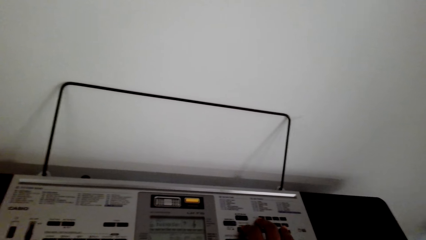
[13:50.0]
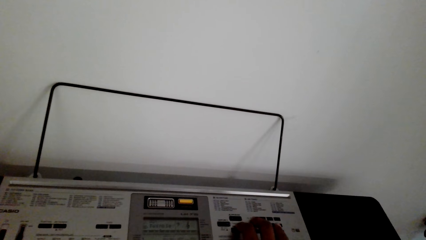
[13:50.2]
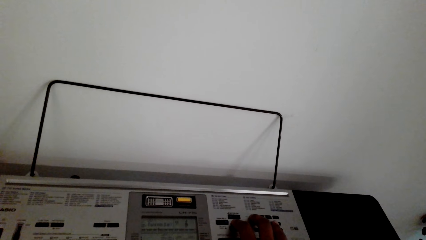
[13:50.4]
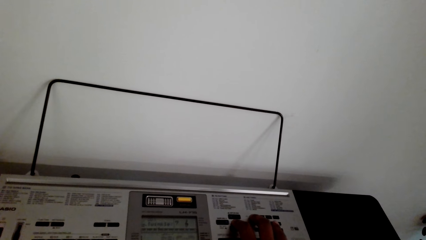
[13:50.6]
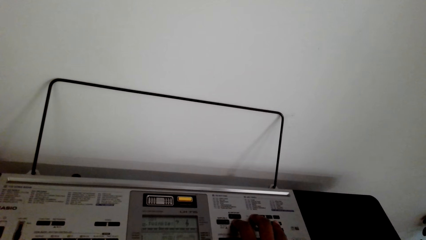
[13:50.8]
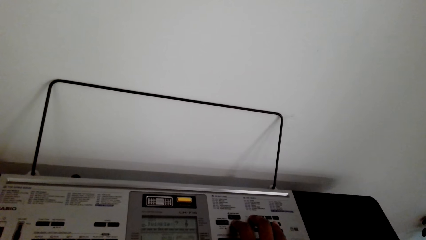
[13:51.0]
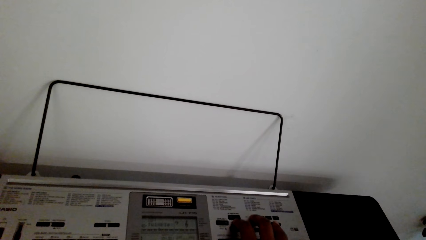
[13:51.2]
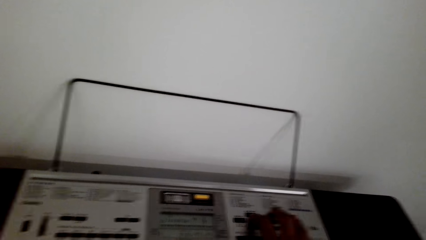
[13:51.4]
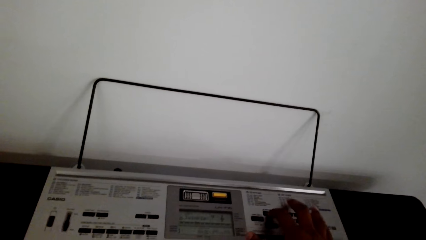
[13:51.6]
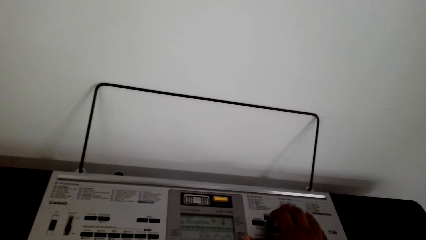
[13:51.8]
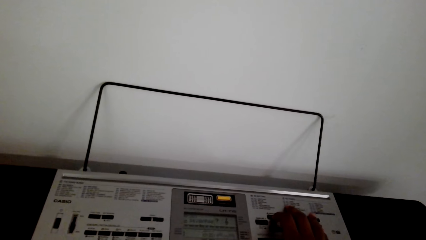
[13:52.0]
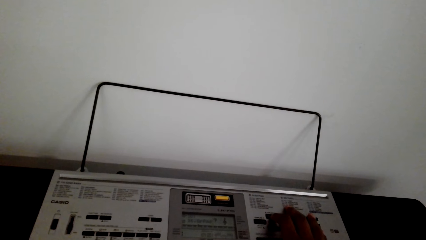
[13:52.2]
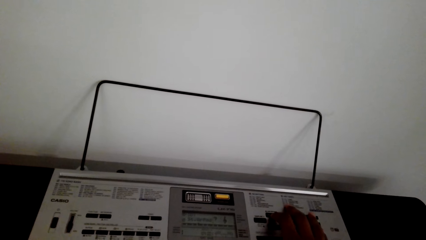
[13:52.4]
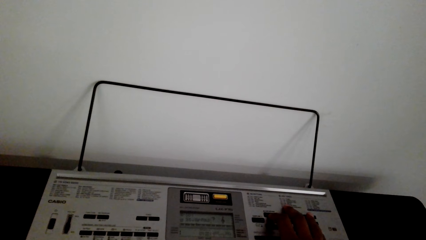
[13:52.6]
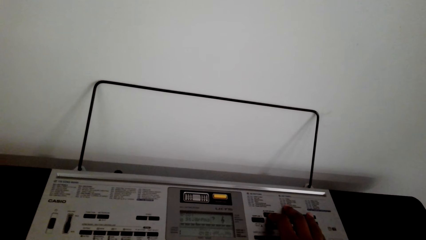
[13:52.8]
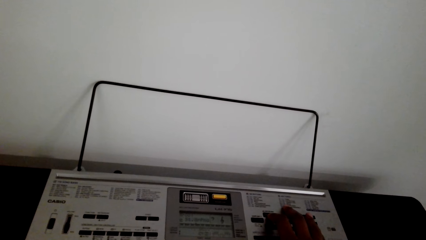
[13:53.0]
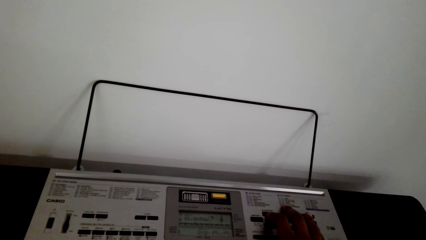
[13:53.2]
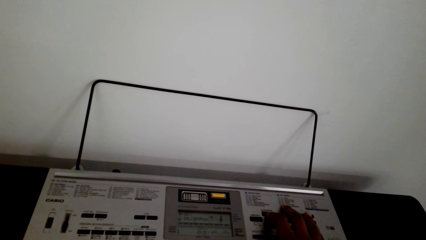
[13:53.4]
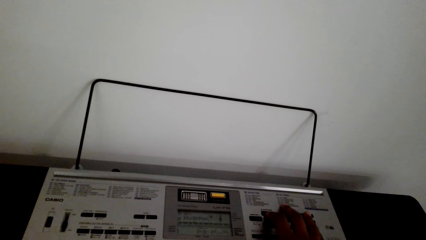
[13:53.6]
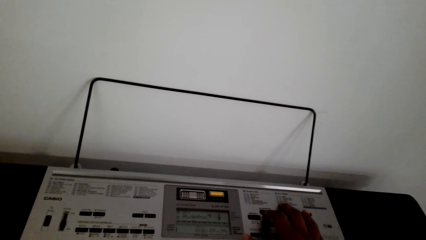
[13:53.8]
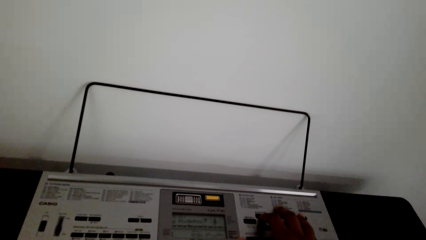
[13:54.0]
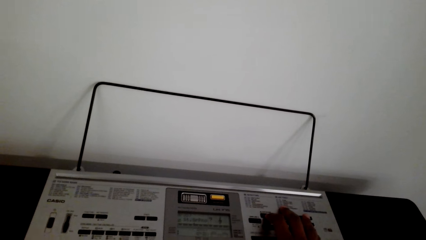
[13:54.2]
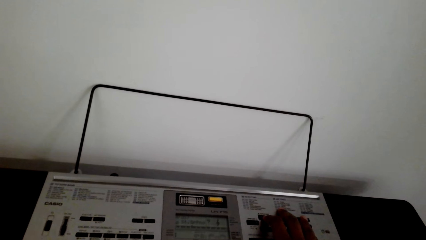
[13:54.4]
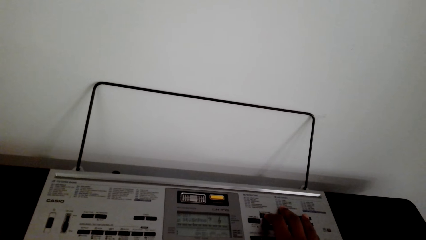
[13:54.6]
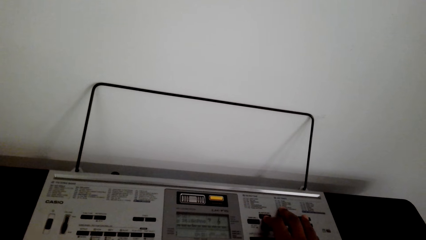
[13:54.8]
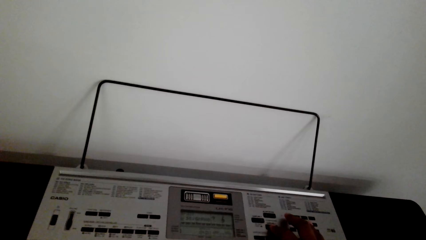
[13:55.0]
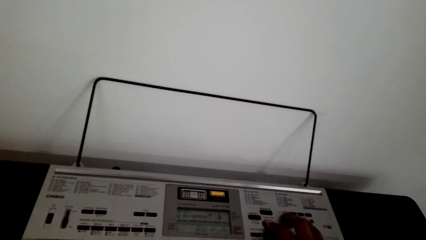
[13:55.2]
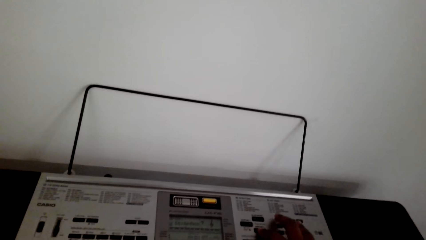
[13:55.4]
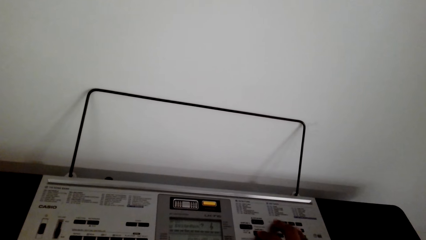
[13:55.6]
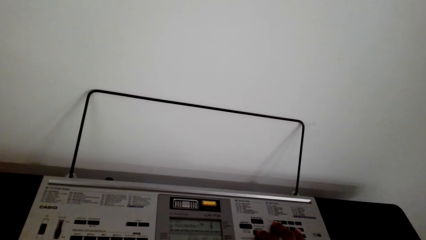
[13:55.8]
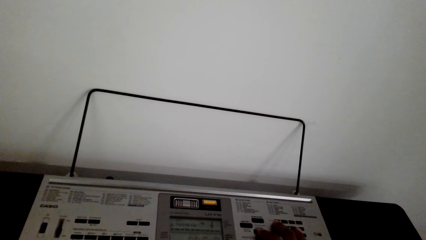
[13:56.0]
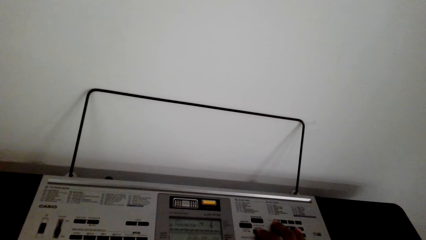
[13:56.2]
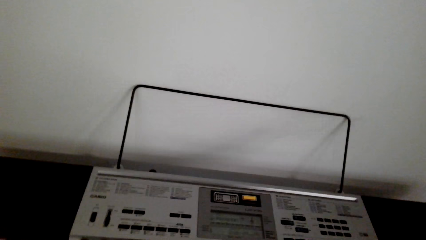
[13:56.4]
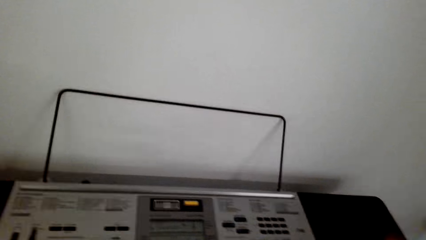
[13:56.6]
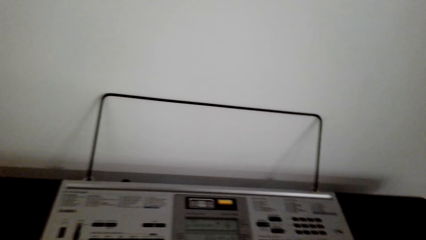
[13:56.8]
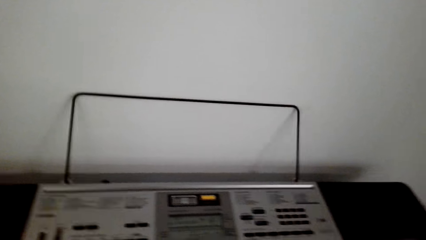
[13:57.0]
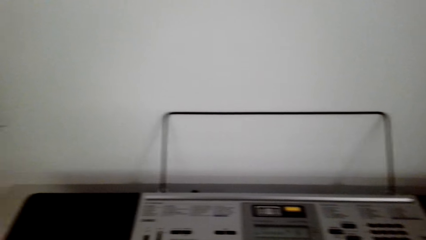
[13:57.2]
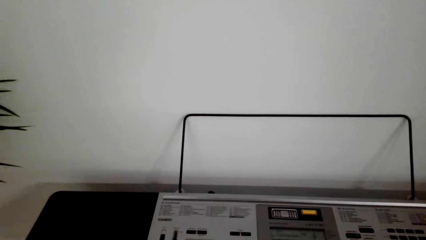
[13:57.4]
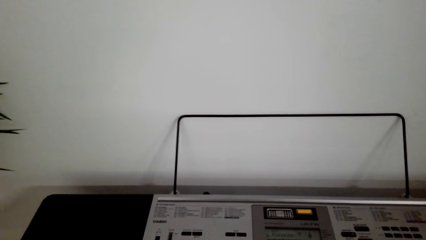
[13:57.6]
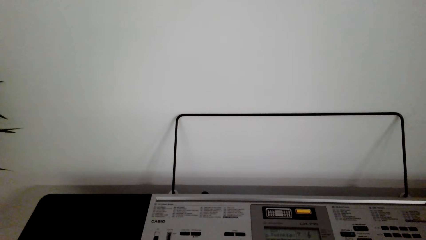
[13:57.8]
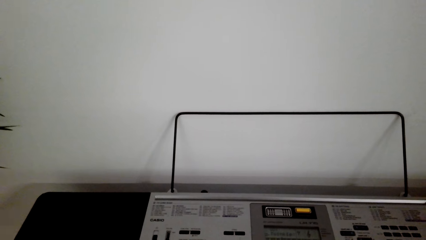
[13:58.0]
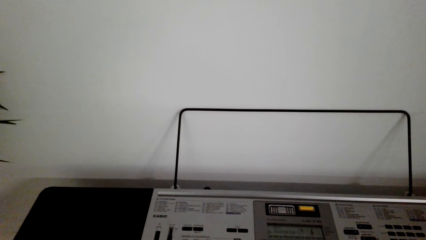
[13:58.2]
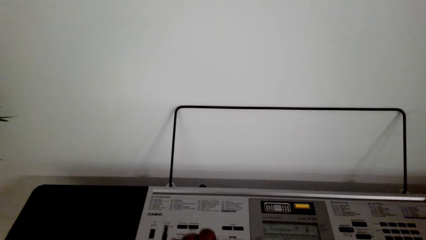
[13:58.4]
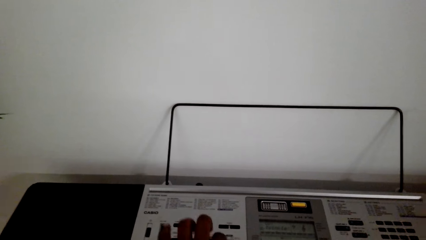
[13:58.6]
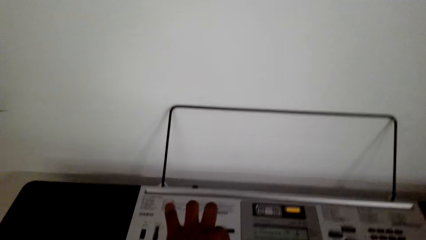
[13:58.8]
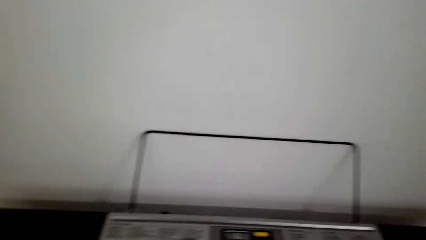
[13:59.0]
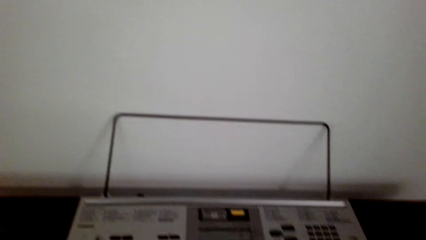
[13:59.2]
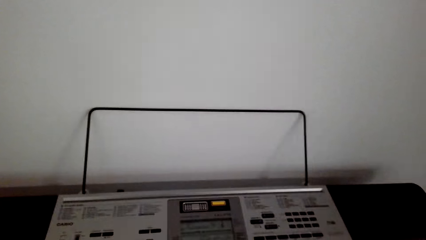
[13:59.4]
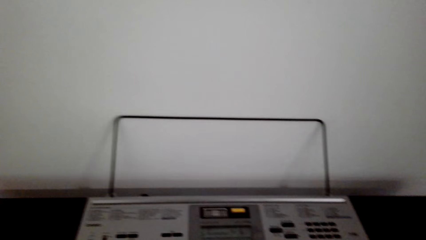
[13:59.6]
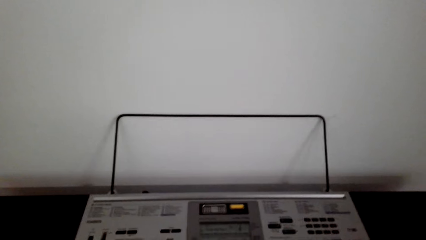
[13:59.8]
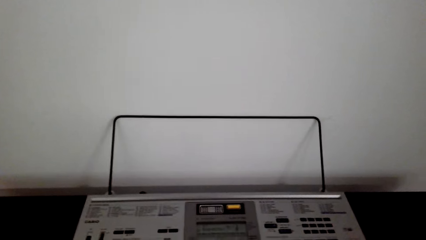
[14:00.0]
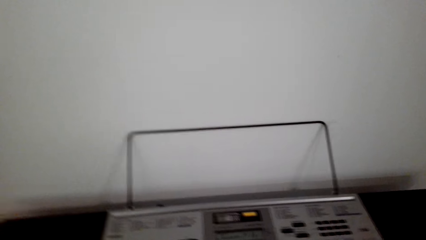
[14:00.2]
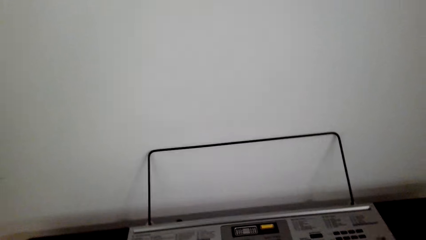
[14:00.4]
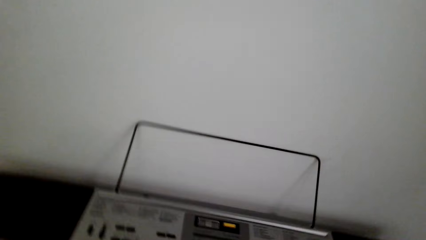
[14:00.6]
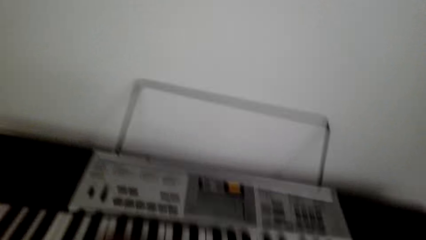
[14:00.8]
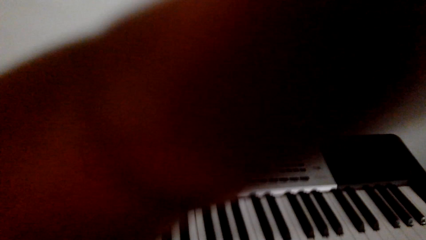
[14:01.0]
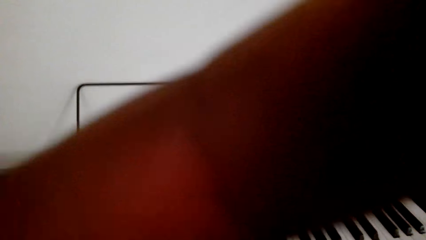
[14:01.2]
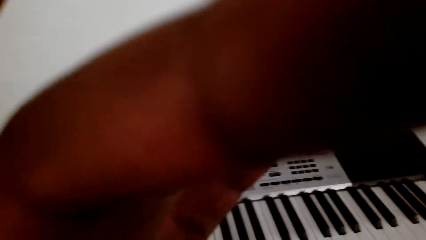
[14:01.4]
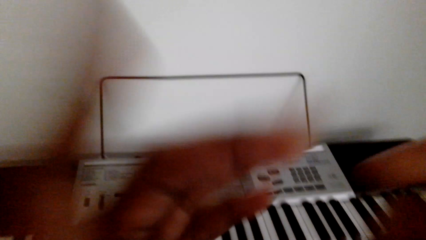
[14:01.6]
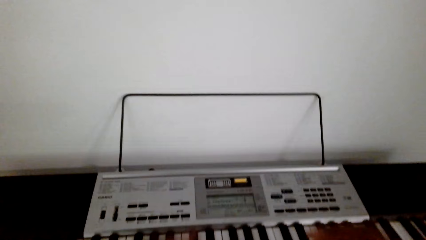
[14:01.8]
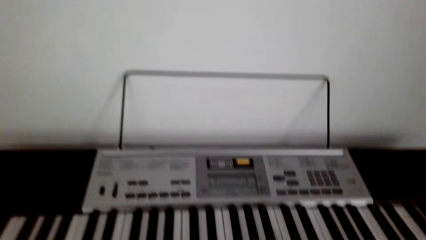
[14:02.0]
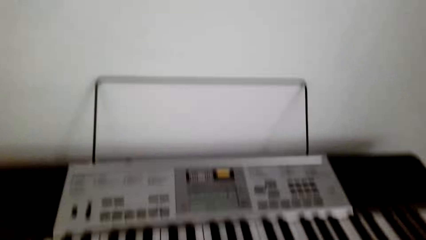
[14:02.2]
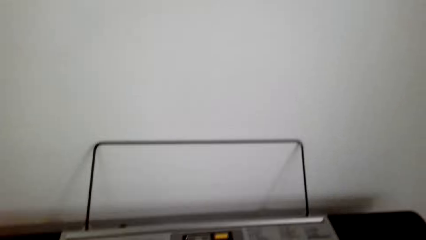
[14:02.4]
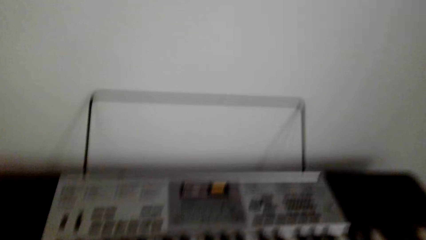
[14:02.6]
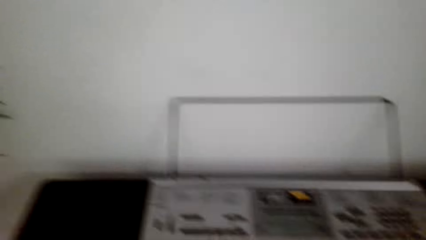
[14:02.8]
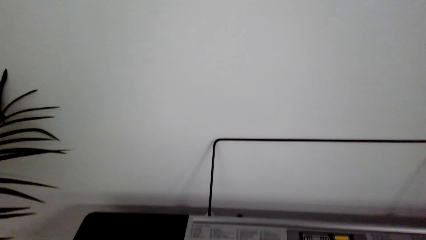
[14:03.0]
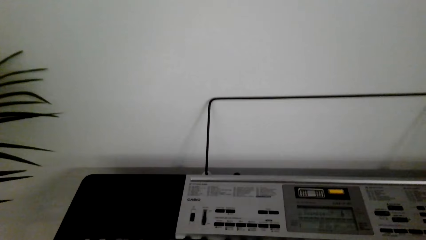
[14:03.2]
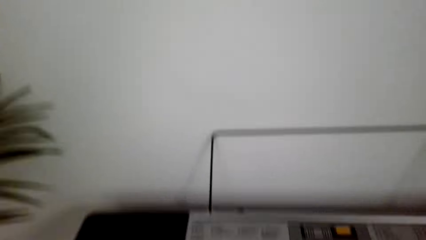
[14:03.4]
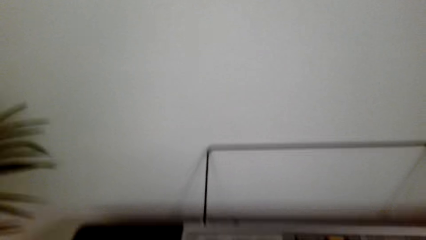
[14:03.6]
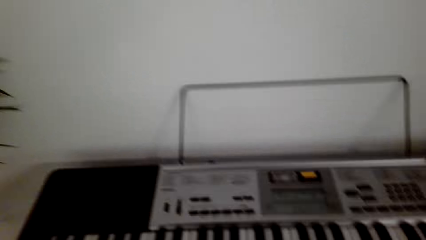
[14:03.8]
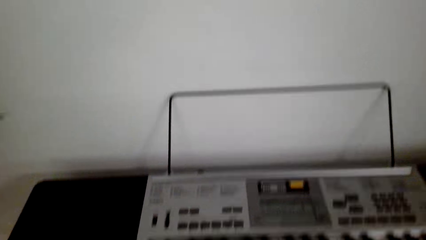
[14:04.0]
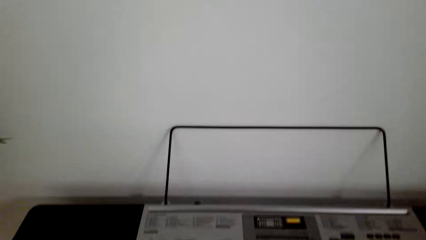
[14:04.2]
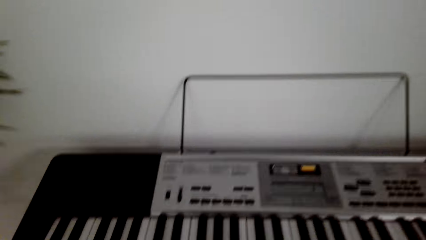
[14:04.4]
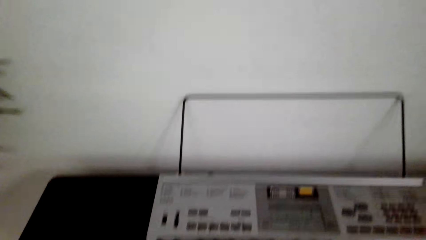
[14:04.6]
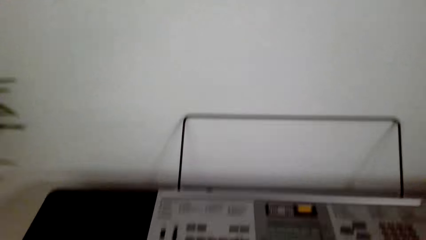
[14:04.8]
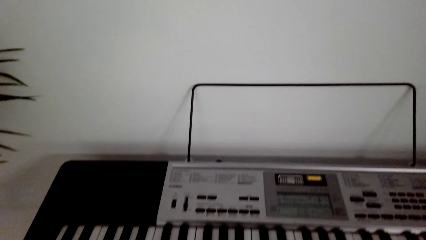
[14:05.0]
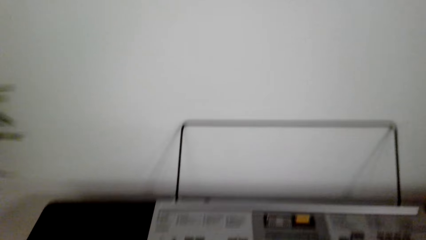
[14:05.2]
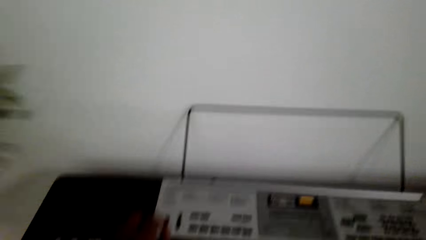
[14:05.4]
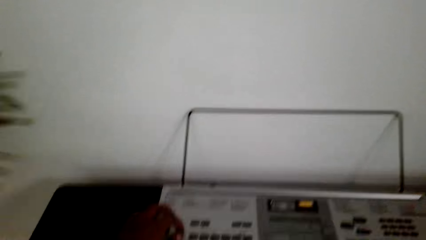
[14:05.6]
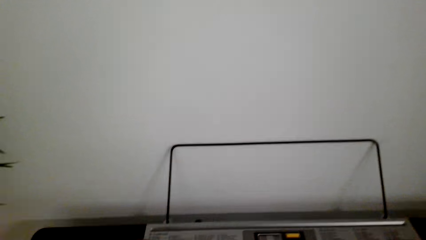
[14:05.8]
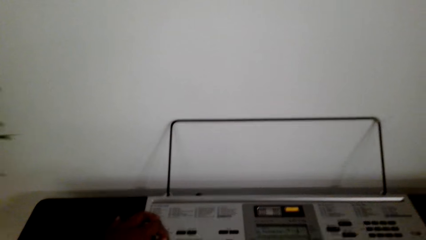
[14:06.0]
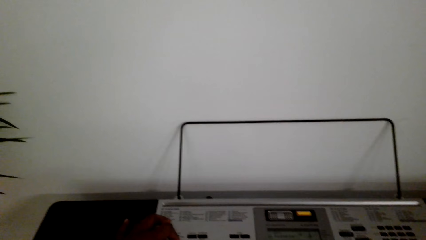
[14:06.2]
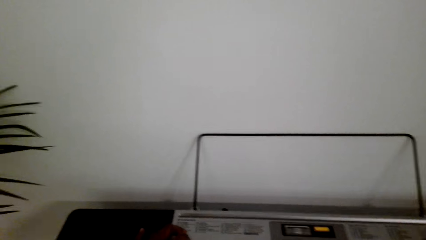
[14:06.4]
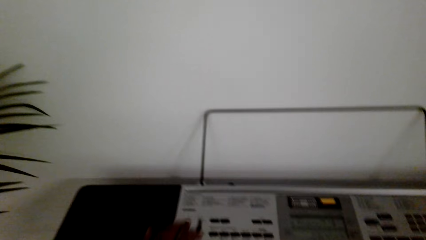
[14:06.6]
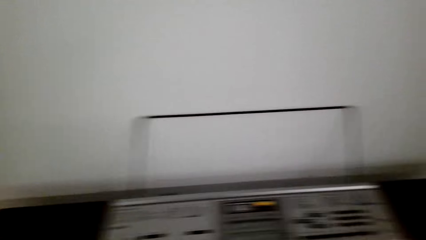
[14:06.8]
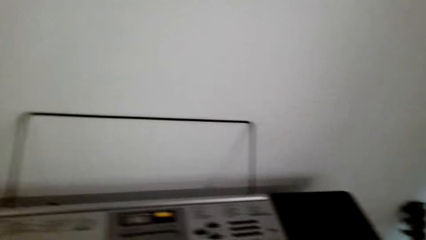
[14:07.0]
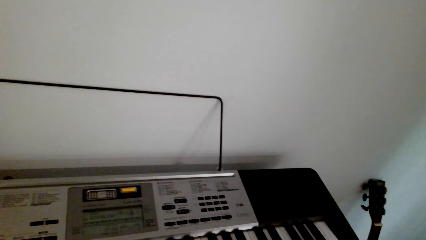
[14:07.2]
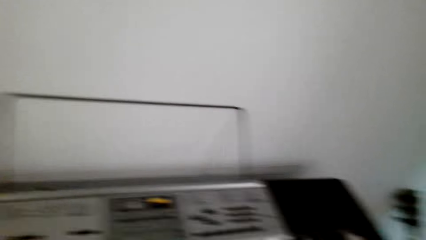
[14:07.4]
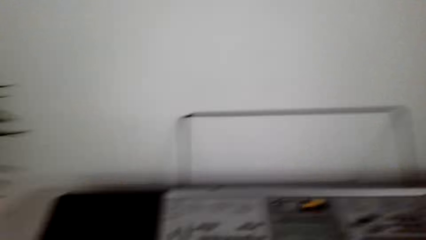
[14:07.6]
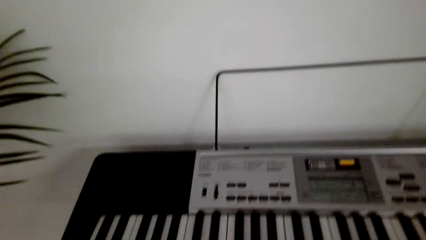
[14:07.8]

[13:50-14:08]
The camera wearer adjusts the camera. They play the piano.
